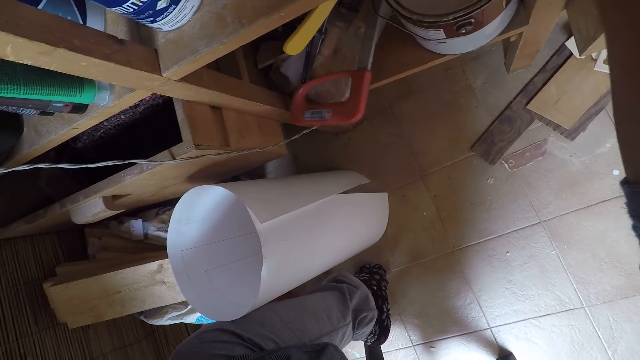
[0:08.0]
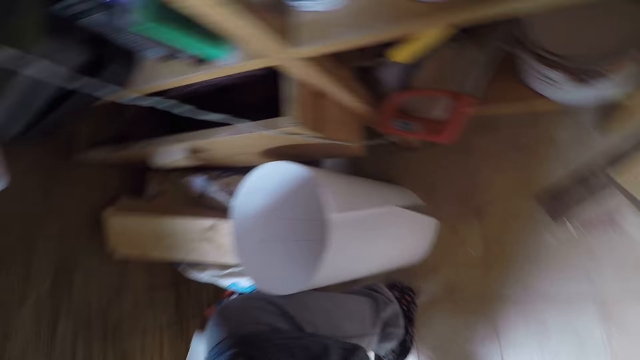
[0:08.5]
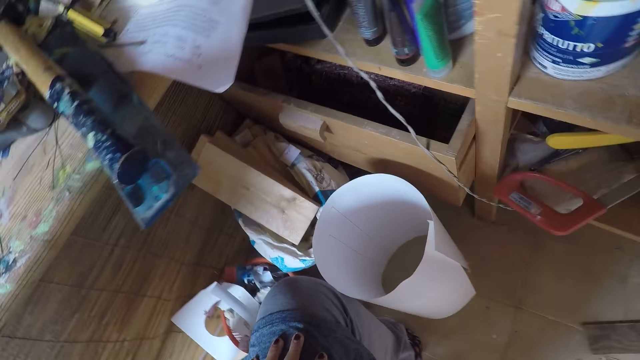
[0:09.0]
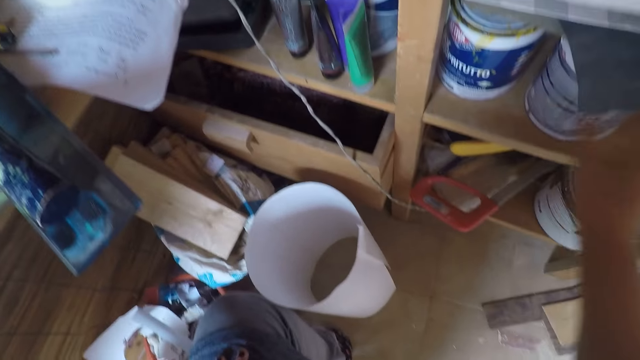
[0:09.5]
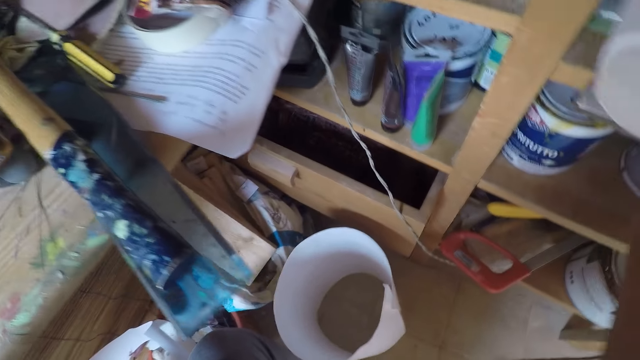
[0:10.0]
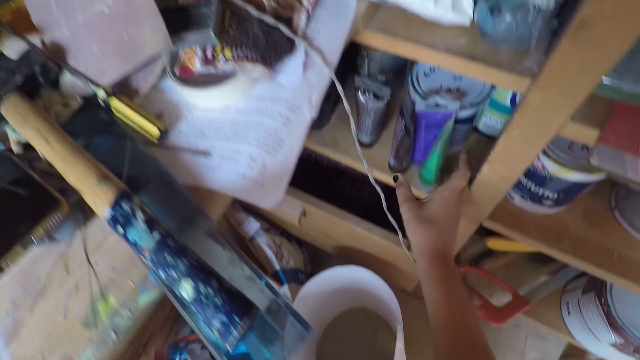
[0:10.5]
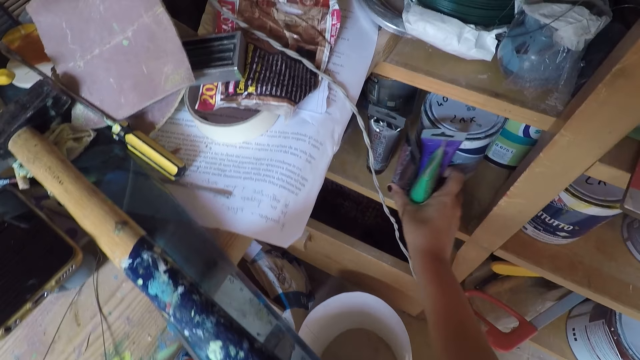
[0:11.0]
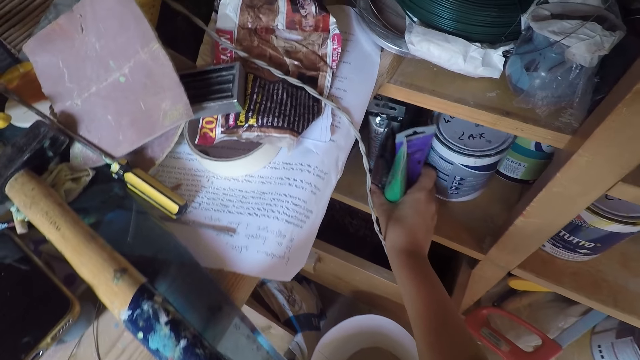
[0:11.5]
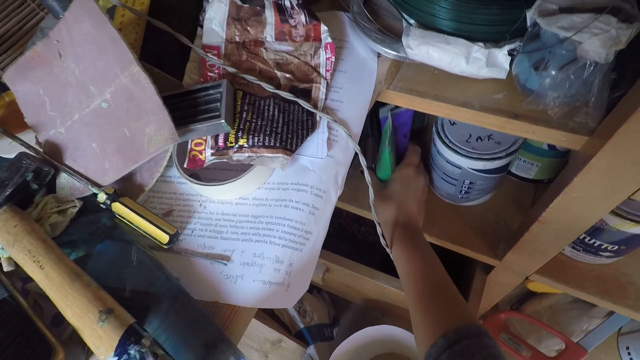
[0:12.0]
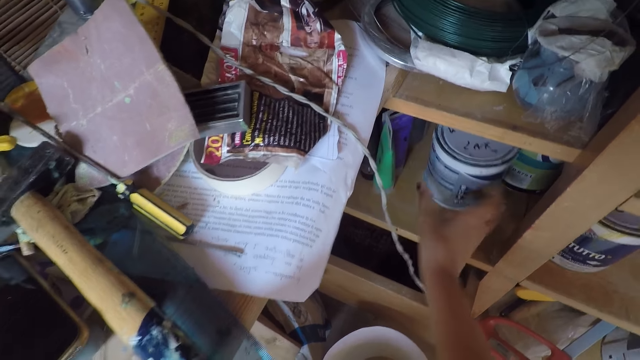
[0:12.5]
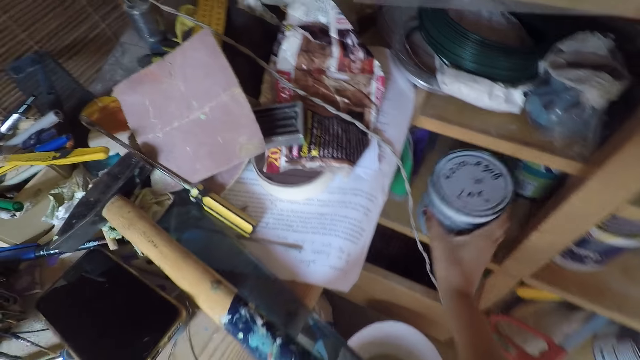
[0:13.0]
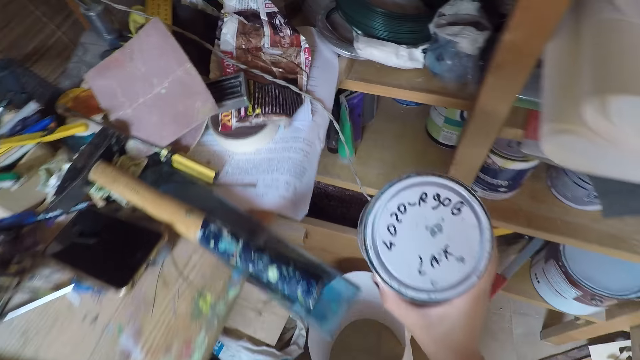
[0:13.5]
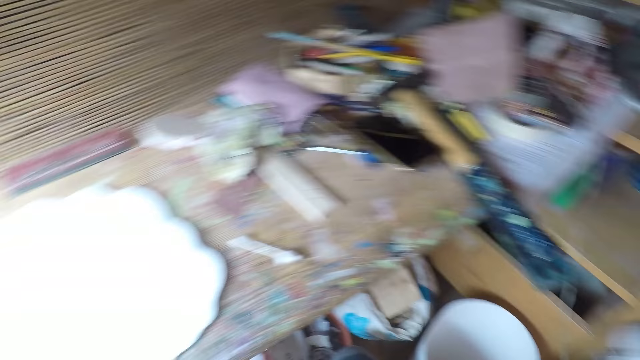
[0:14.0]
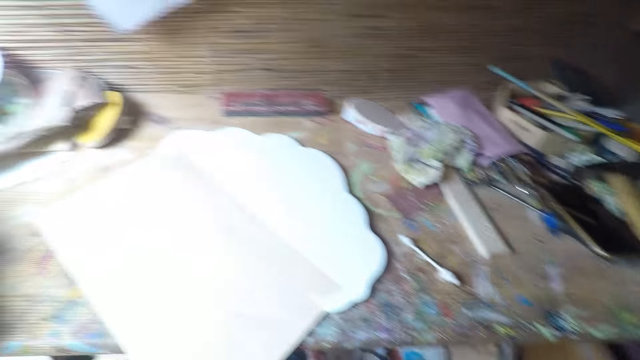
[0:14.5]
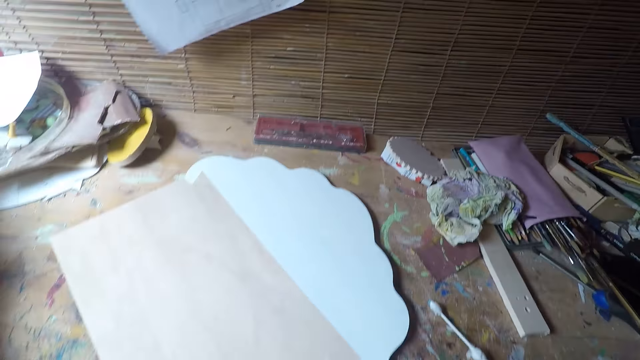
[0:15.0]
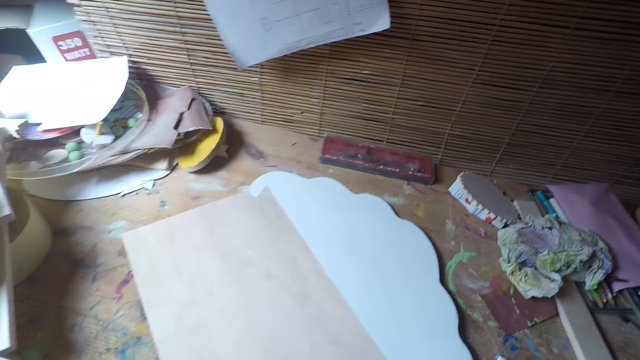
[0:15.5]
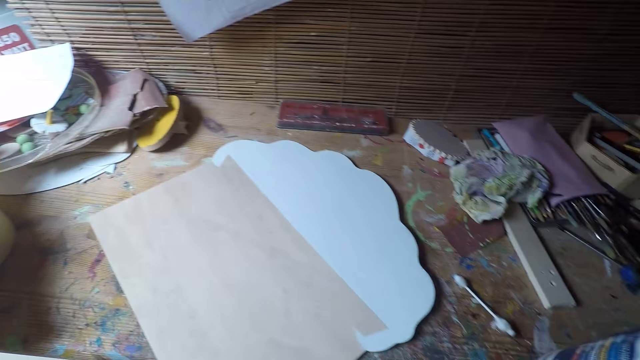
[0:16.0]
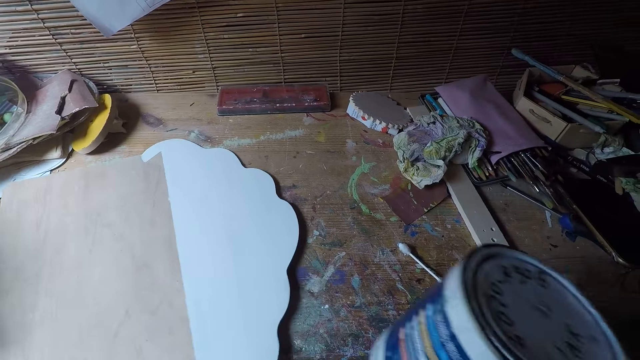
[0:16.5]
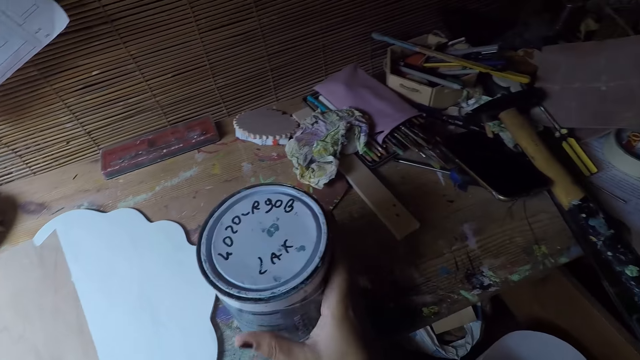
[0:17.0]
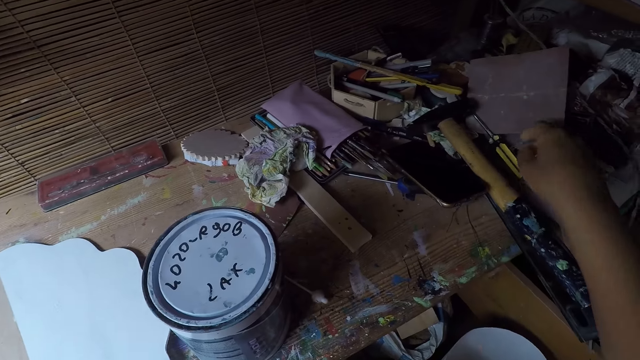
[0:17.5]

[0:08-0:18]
The camera wearer pushes a paint container on the shelf with his right hand. He adjusts some tubes on the shelf with his right hand. He takes the paint container on the shelf with his right hand. He adjusts a white paper board on the workshop table with his left hand. He places the paint container on the workshop table with his right hand.

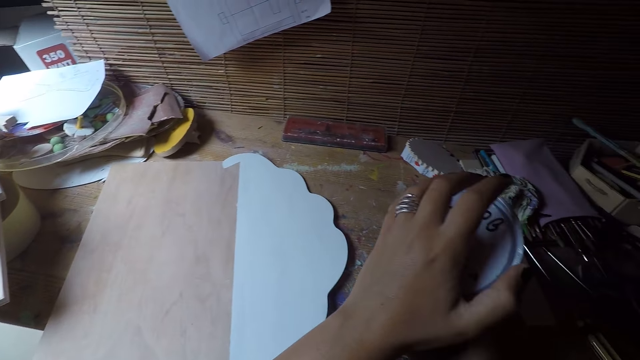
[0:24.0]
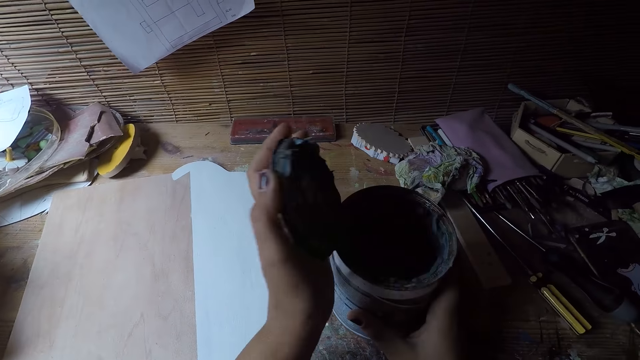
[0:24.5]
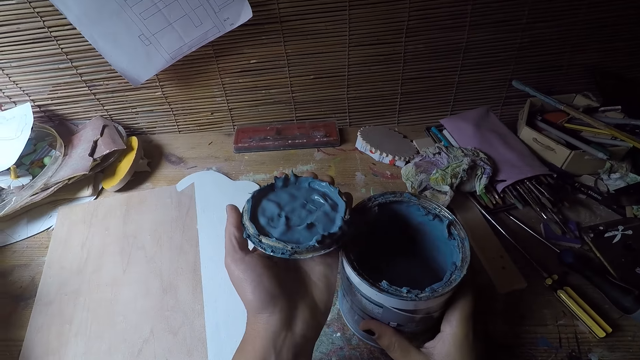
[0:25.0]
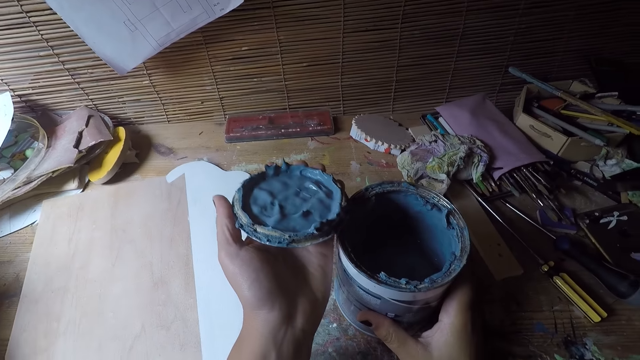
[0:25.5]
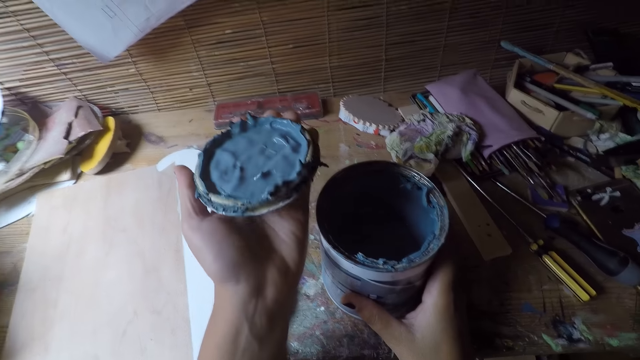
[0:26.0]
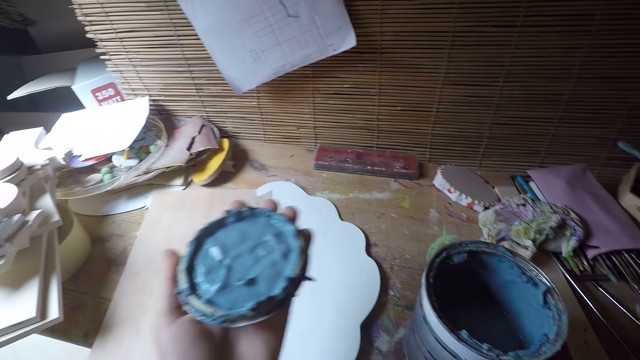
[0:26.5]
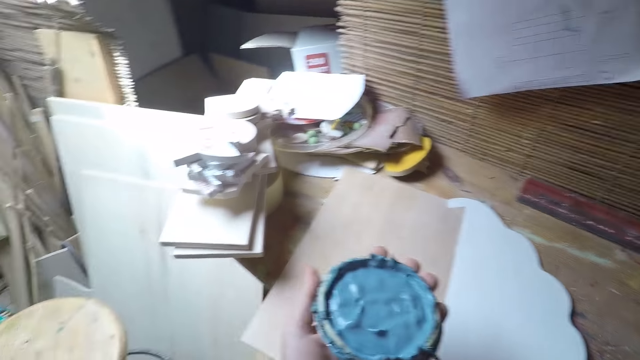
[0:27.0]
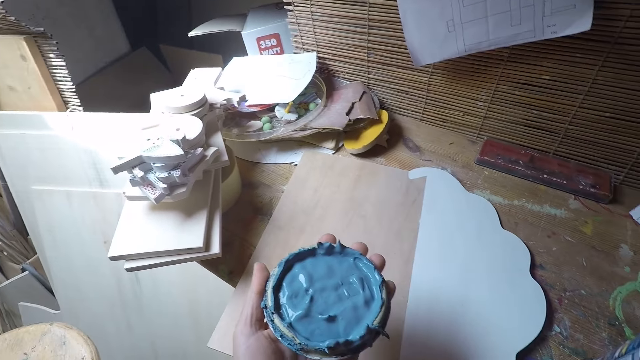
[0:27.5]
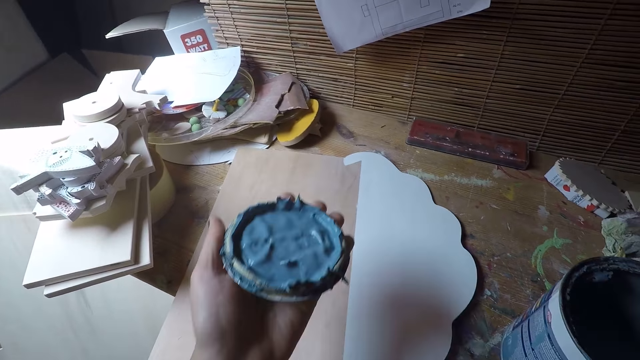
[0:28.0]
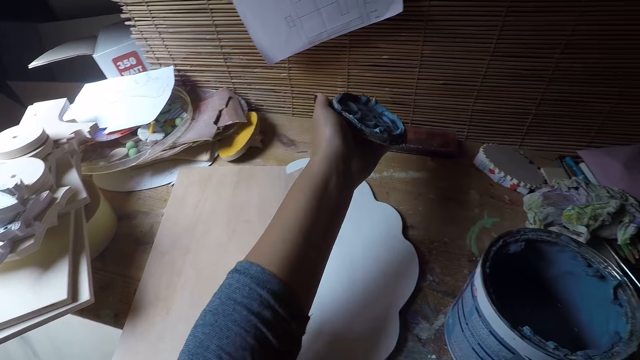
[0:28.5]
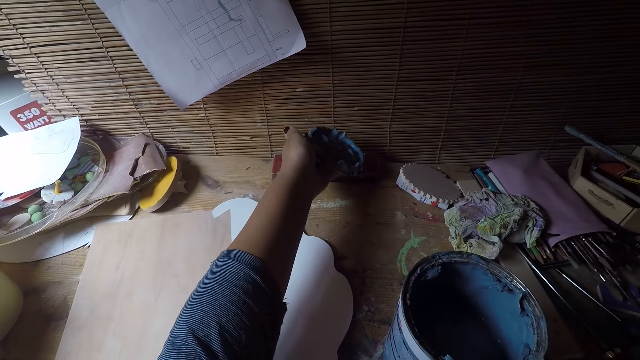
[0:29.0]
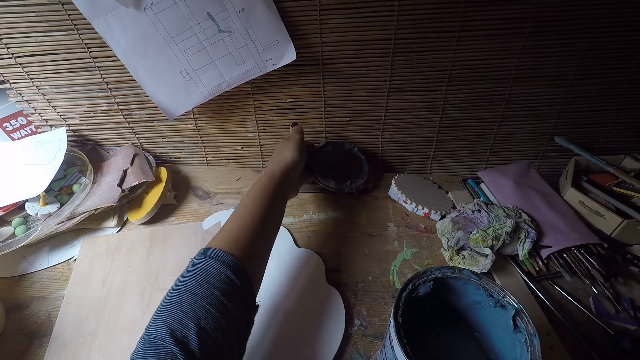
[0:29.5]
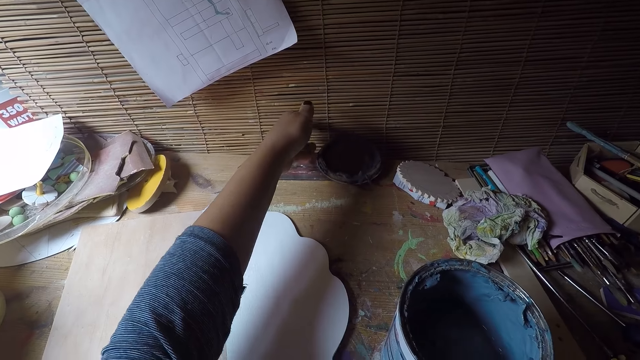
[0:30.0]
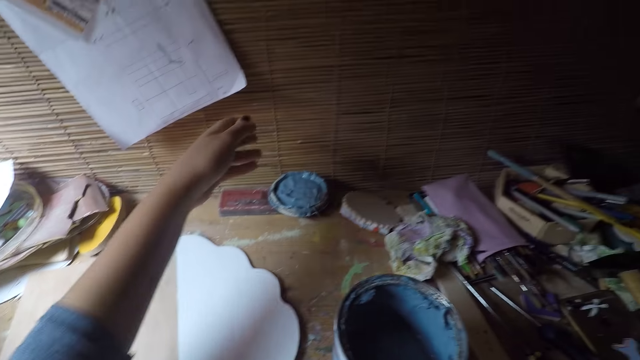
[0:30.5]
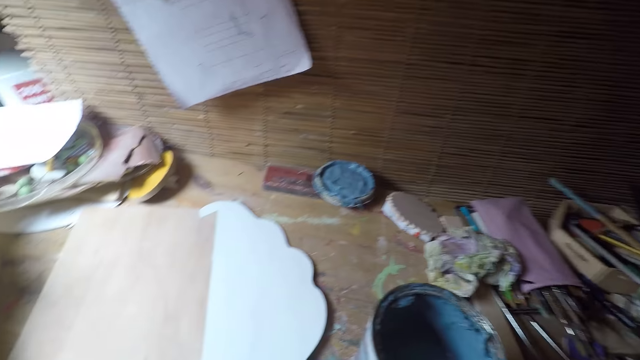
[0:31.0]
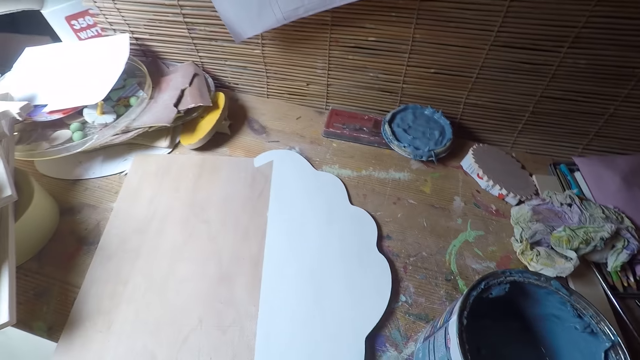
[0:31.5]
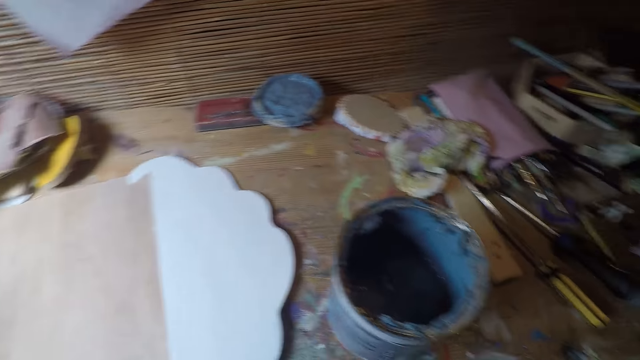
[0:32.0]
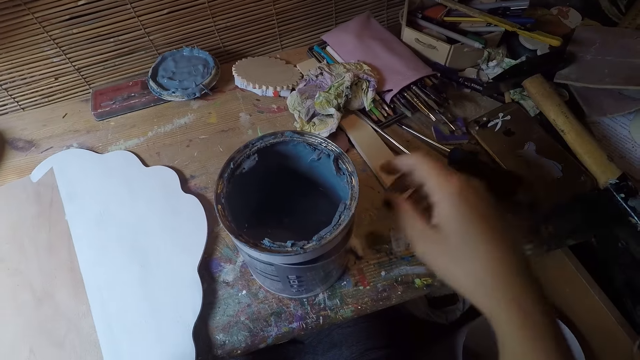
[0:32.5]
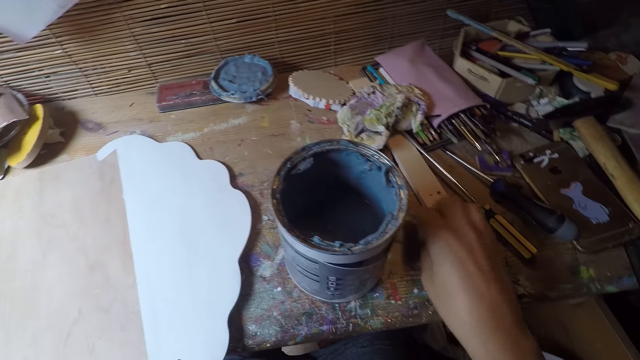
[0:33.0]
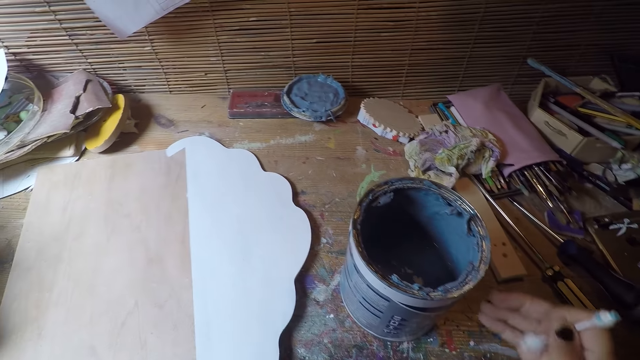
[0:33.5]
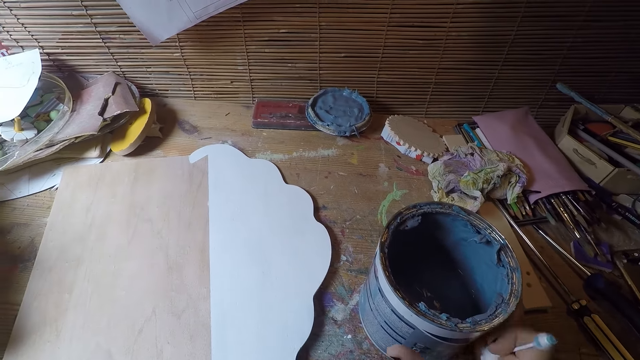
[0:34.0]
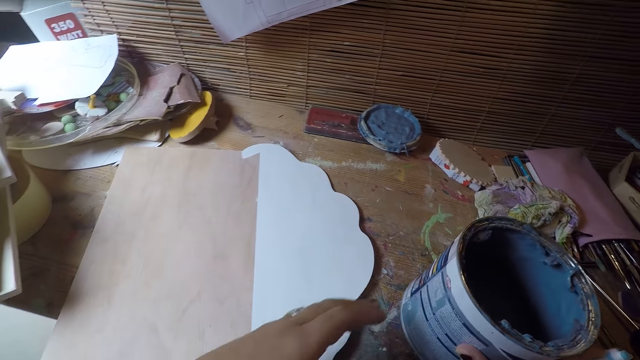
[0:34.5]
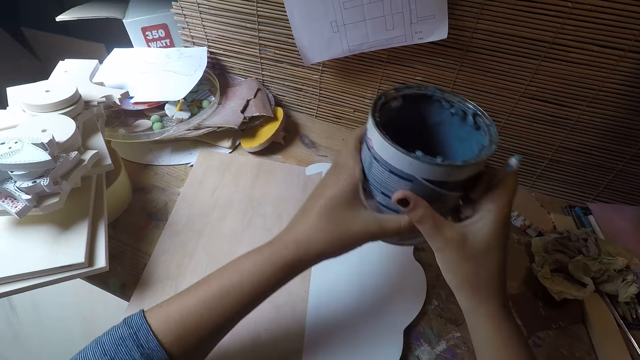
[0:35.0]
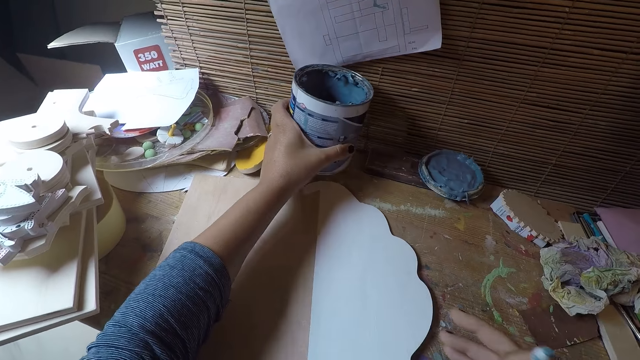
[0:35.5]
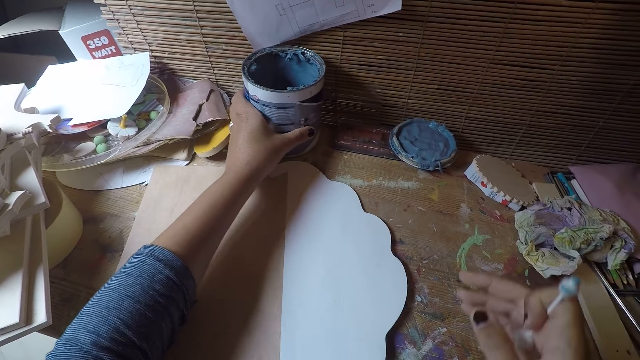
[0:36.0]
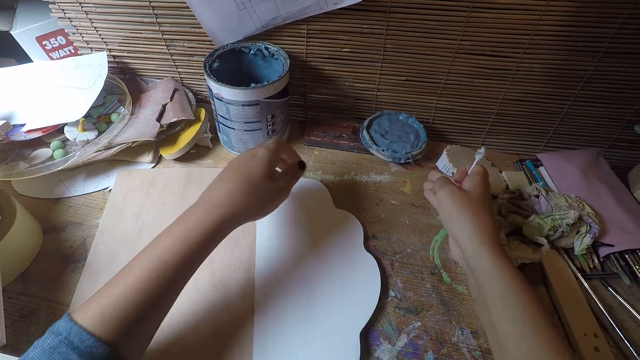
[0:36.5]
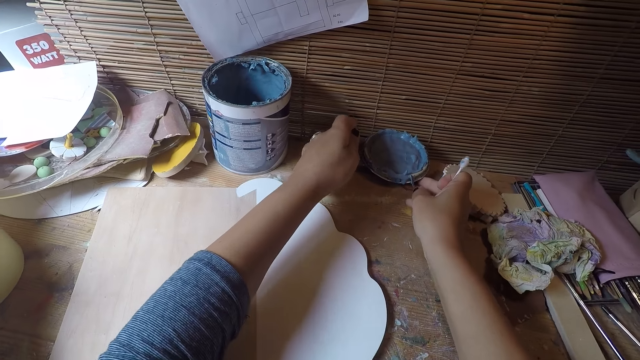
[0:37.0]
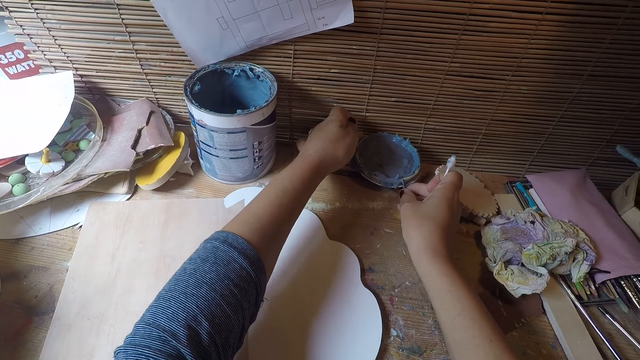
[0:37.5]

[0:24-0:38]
The camera wearer opens the cover of the paint container with his left hand. He places the cover of the paint container on the workshop table with his left hand. He takes a cotton bud on the workshop table with his right hand. He picks the paint container on the workshop table with his right hand. He passes the paint container from his right hand to his left hand. He drops the paint container on the workshop table with his left hand.
